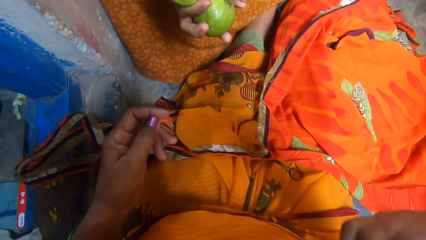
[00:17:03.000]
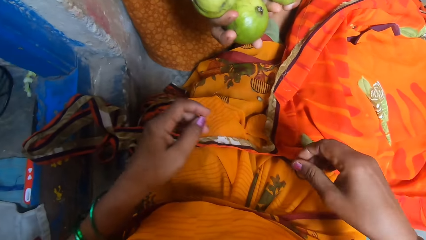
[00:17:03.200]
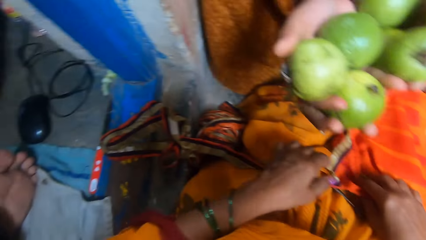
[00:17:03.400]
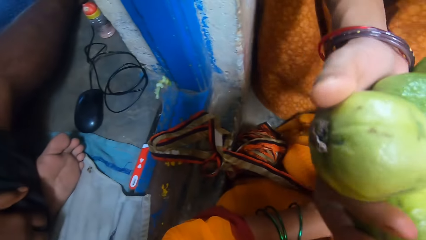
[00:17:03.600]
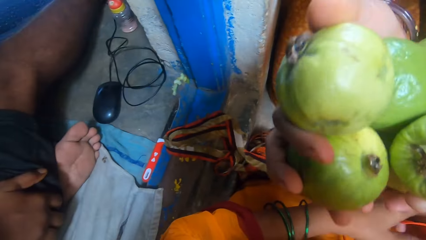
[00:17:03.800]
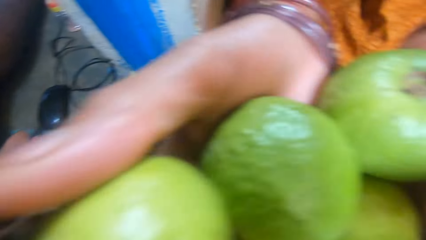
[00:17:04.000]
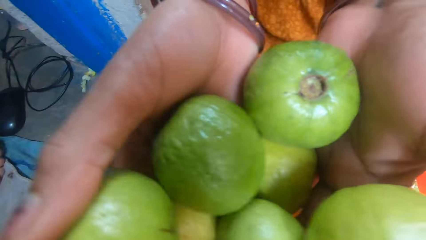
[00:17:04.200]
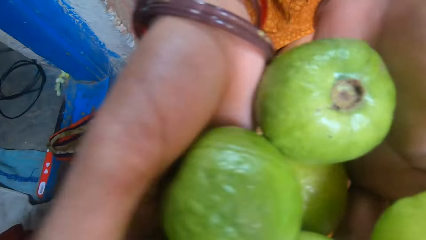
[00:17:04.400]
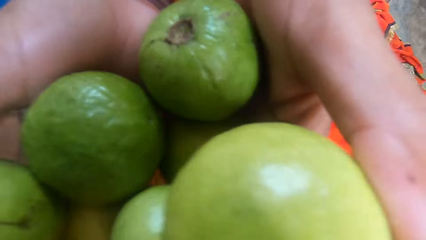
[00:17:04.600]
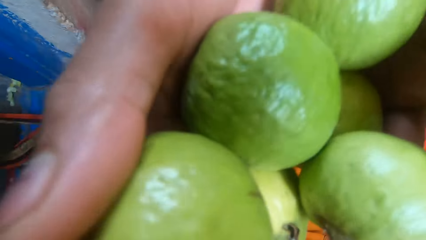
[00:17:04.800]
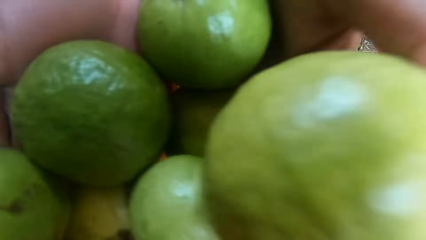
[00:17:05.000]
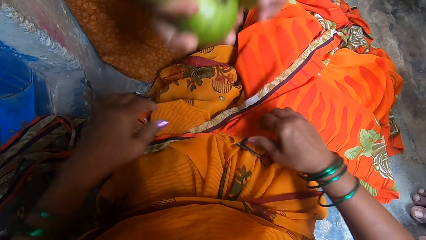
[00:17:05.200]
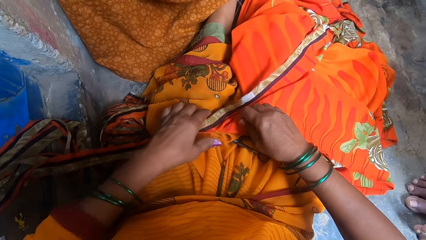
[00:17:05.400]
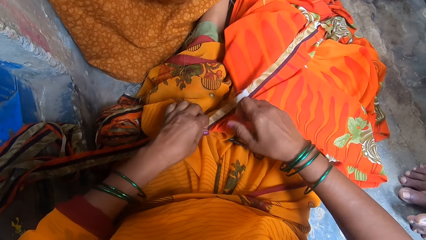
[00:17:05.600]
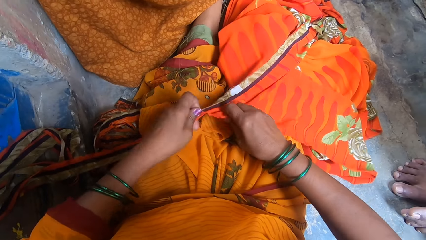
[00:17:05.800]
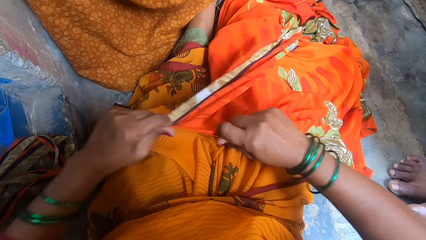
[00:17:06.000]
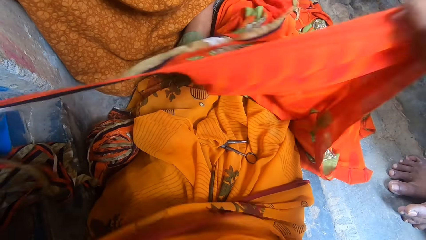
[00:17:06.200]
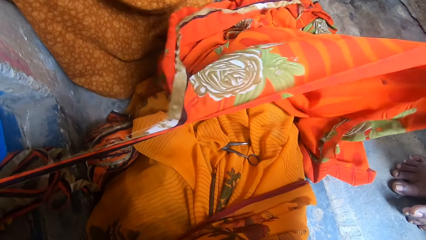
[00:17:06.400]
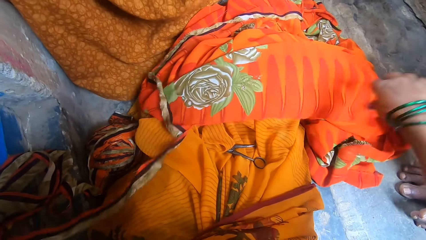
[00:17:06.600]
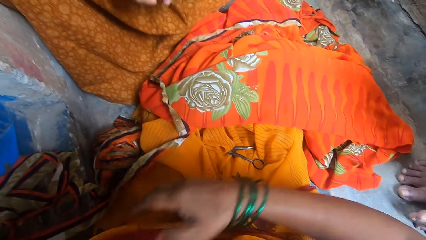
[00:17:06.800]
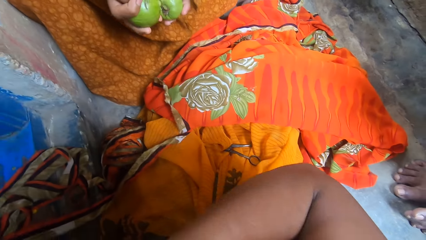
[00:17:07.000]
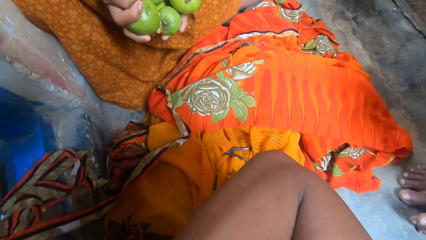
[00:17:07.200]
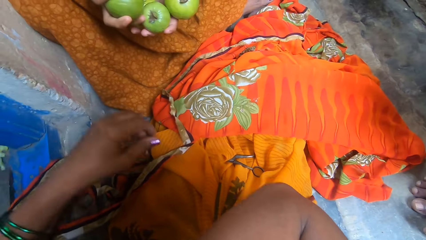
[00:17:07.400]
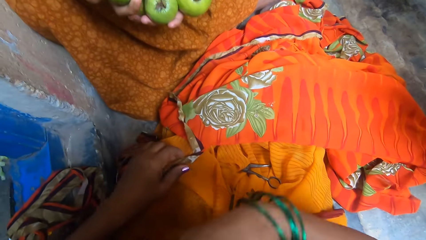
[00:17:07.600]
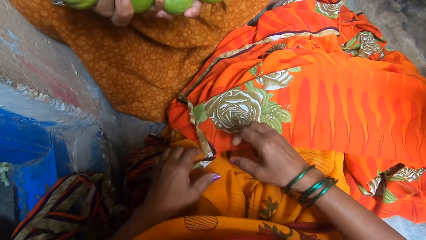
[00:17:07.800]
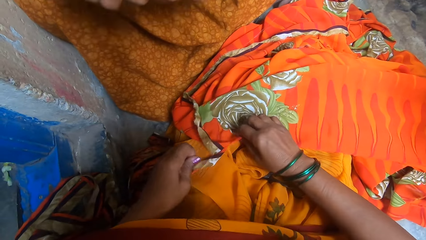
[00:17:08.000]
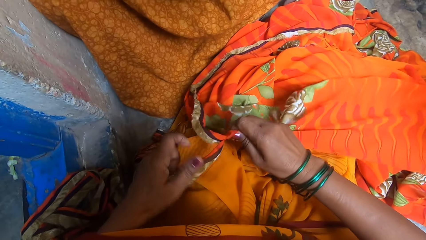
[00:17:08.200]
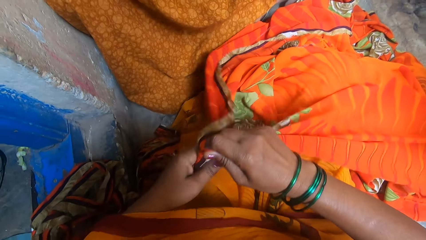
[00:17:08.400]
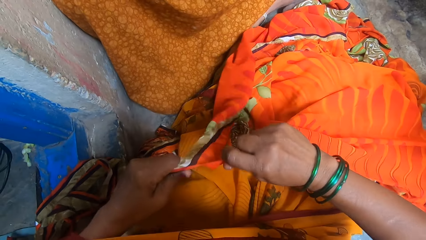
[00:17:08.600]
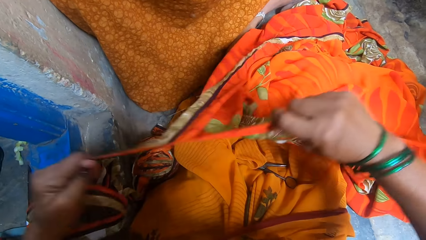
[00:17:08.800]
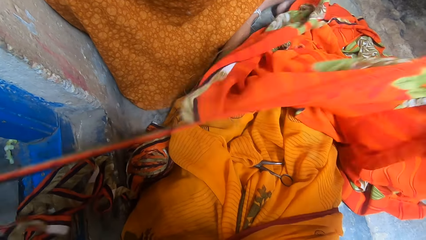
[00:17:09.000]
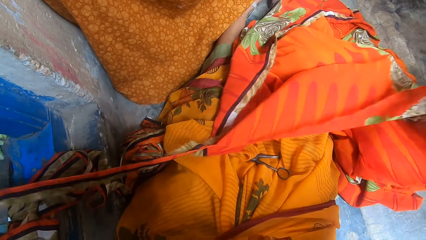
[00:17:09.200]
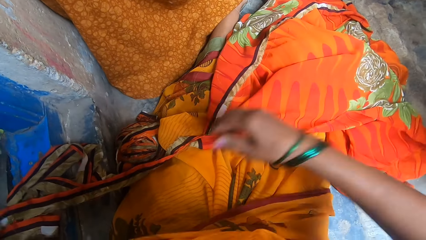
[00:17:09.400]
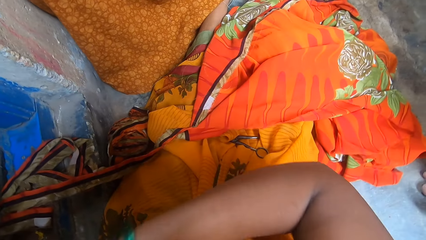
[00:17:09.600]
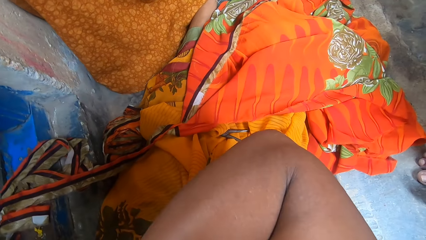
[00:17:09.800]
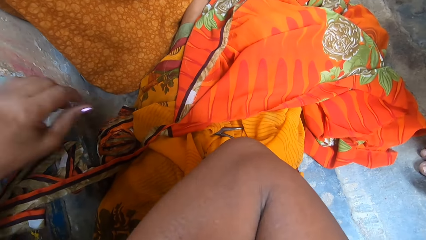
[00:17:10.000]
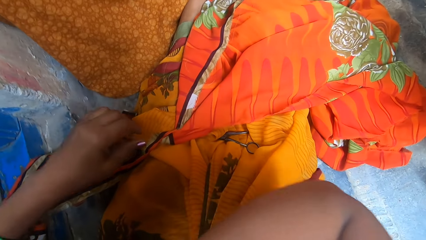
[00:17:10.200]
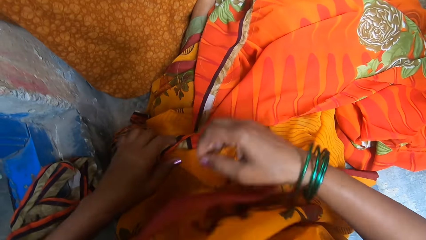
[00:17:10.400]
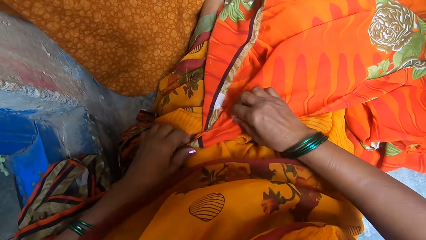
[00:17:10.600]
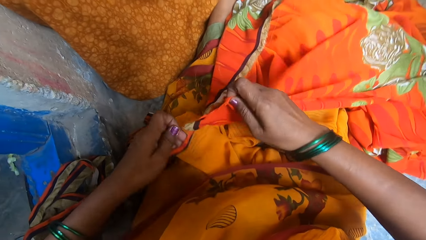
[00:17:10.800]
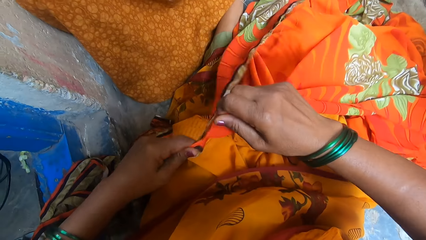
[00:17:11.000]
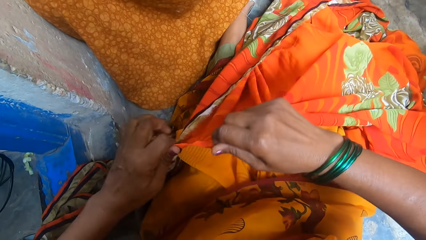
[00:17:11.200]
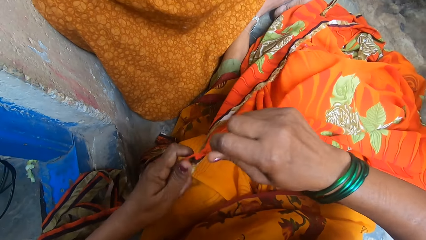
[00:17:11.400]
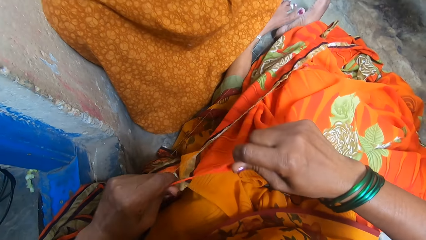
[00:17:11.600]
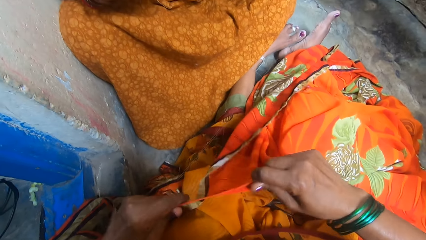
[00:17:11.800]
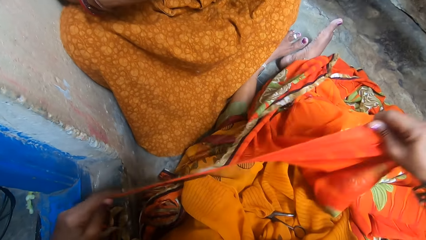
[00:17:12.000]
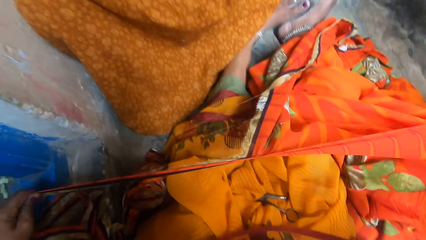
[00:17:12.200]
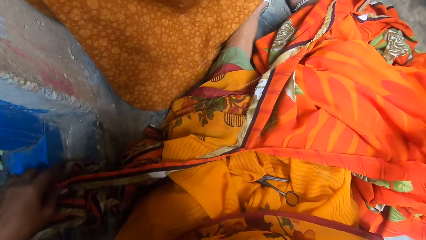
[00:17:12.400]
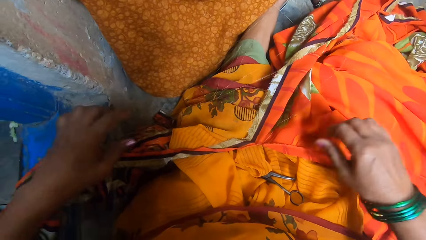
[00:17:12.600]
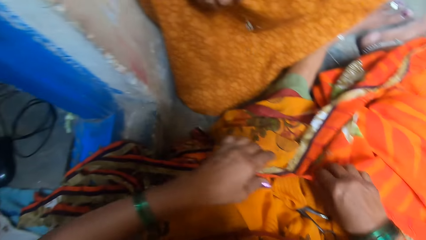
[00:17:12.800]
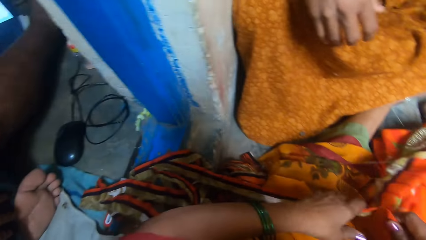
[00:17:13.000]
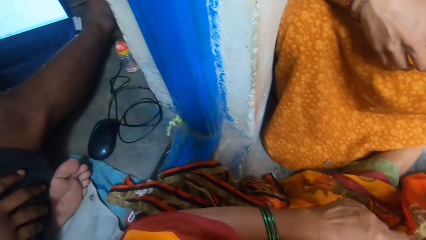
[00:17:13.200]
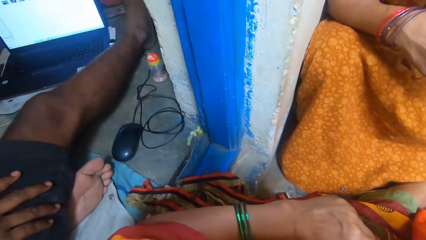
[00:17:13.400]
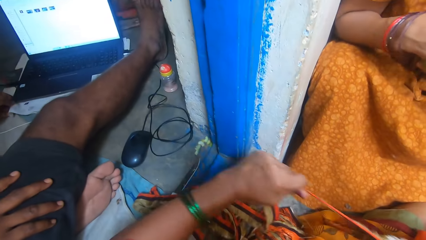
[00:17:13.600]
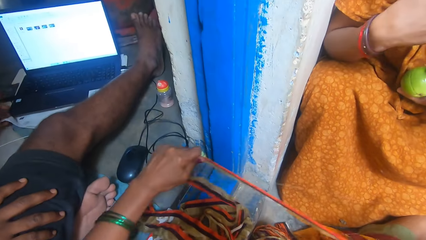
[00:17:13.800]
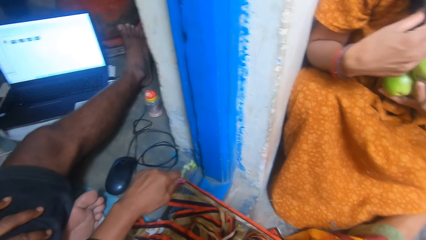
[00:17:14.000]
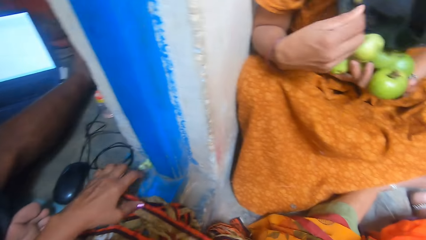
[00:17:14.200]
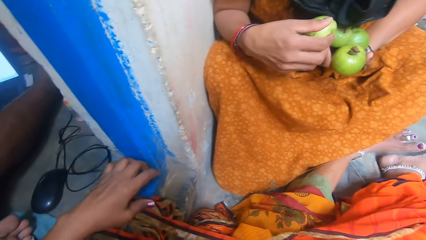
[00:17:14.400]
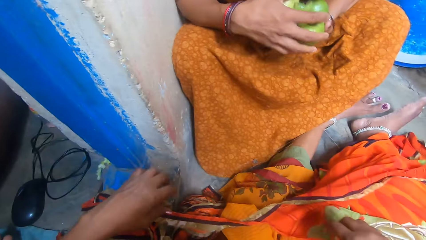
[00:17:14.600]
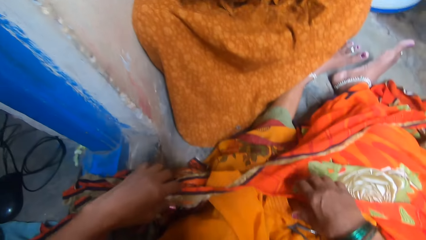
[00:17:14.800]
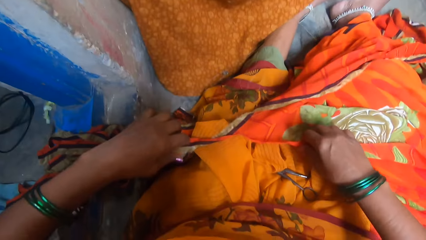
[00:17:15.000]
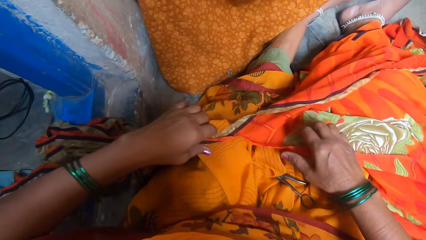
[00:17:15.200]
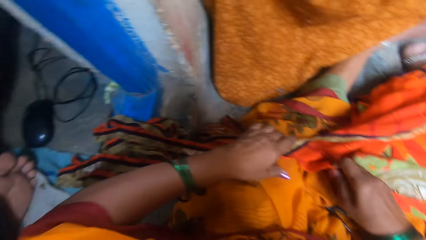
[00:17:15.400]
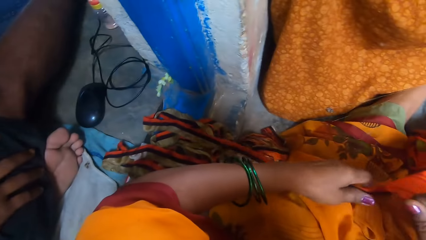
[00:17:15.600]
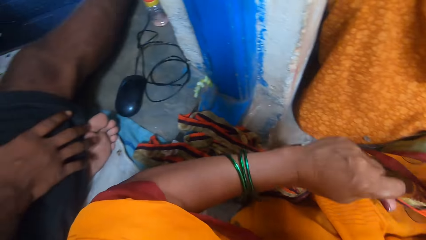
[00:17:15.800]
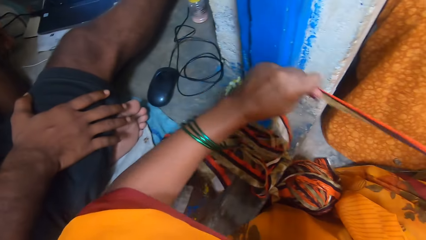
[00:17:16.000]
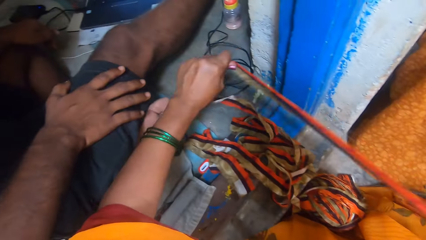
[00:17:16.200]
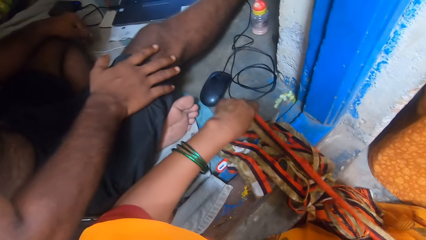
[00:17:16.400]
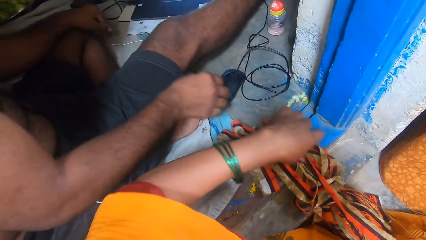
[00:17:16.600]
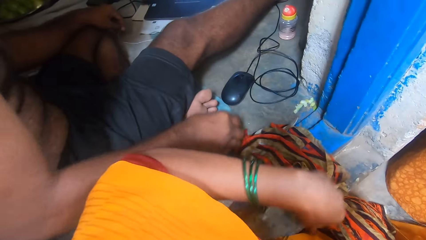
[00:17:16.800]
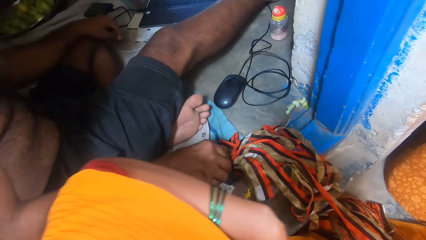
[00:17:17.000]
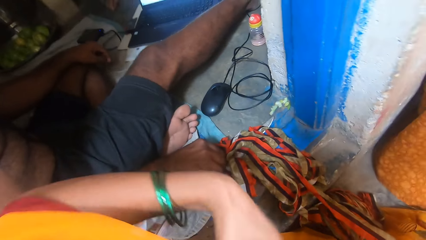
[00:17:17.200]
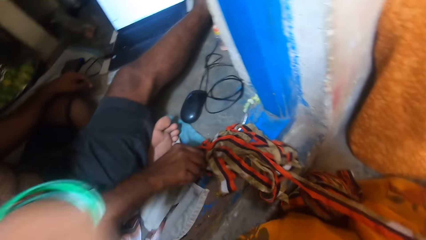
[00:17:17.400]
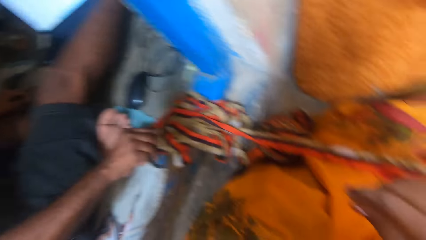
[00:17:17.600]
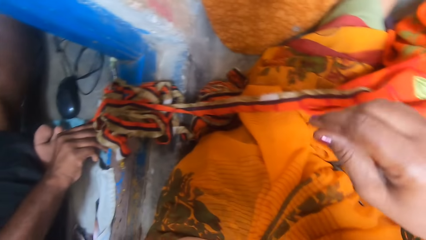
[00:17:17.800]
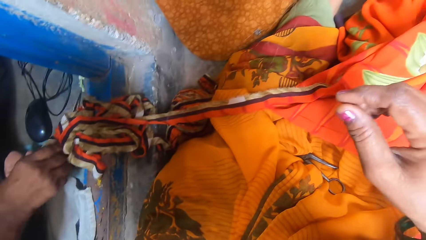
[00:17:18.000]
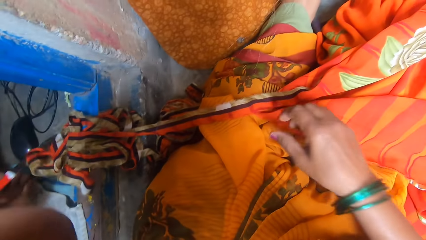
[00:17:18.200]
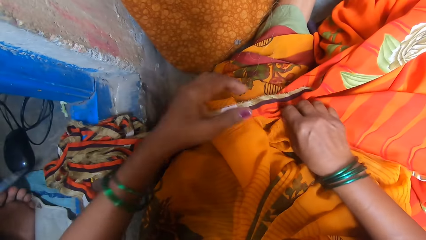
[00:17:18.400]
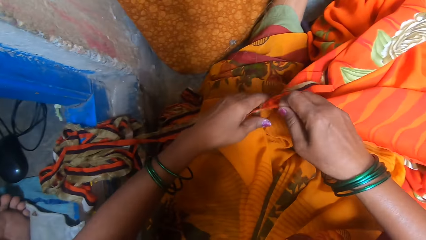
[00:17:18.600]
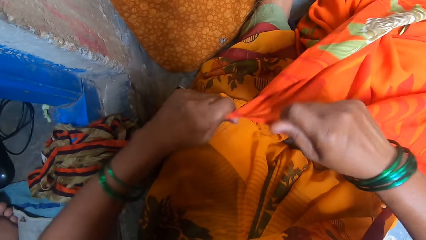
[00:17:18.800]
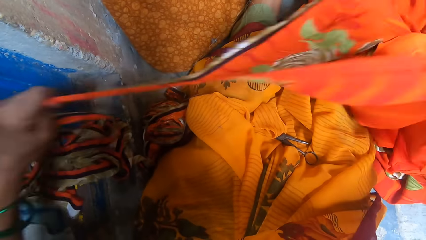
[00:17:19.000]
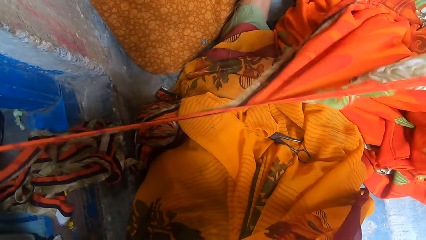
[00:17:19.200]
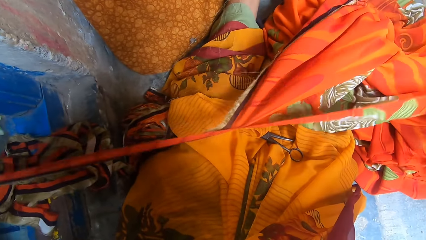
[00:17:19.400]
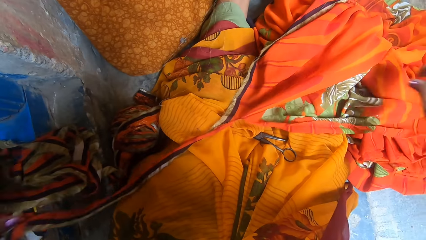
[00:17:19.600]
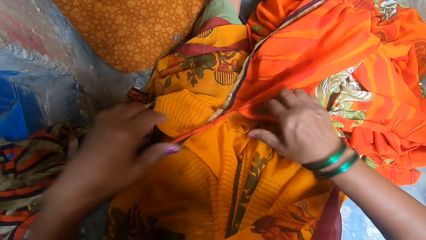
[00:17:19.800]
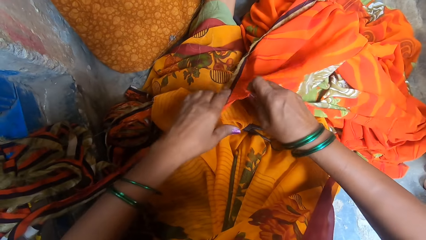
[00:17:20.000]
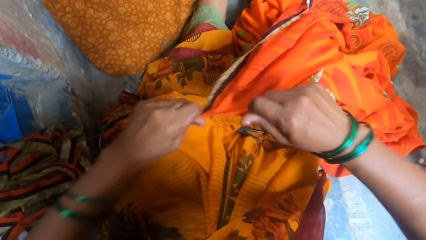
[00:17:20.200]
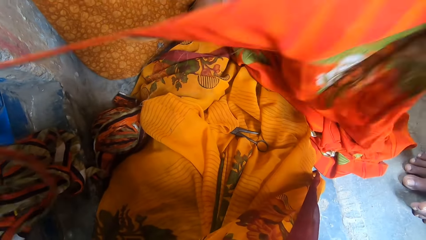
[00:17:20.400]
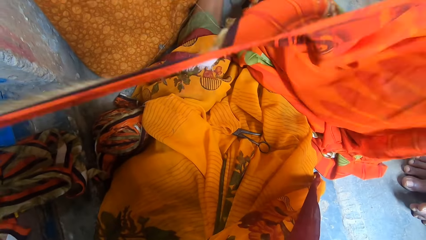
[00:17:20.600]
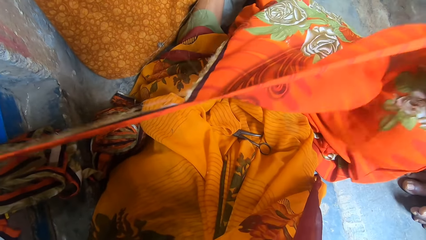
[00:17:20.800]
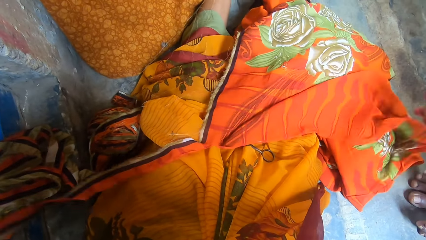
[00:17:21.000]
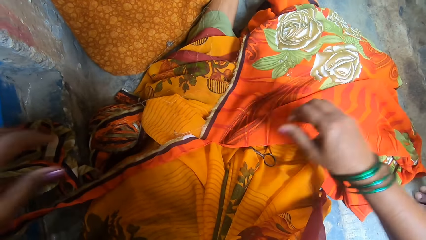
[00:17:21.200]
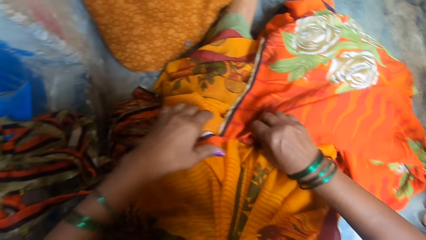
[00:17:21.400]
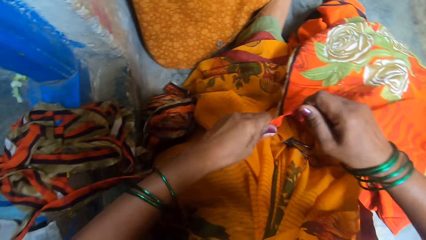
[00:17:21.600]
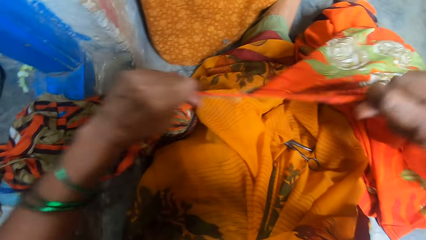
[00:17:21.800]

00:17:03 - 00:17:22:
The camera wearer holds the cloth. They tear the cloth with hands. They scratch the hand. They hold the cloth. They tear the cloth. They look around the room. A man looks around the room. Another man looks at the camera wearer. The camera wearer tears the cloth. The first man looks around the room. The camera wearer holds the cloth. They tear the cloth.
